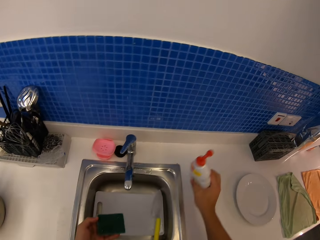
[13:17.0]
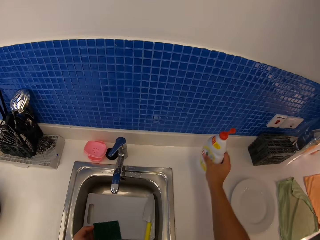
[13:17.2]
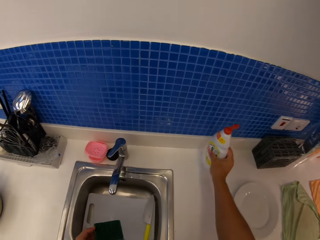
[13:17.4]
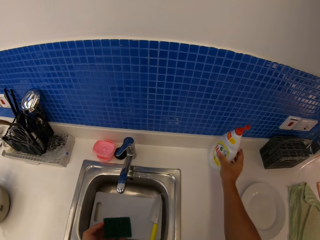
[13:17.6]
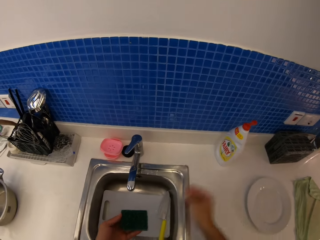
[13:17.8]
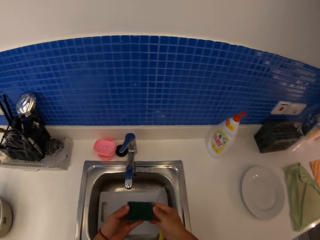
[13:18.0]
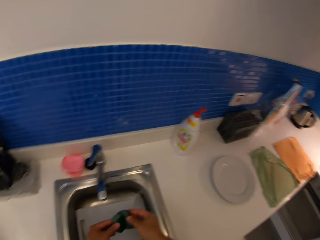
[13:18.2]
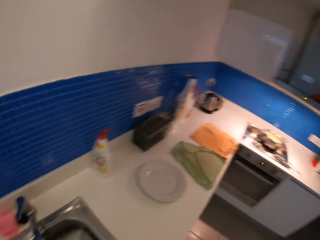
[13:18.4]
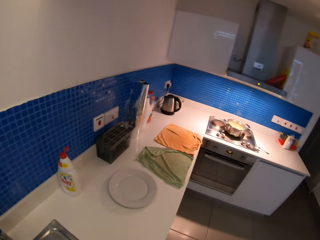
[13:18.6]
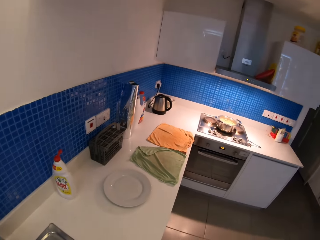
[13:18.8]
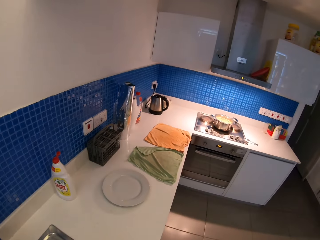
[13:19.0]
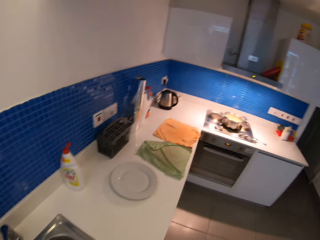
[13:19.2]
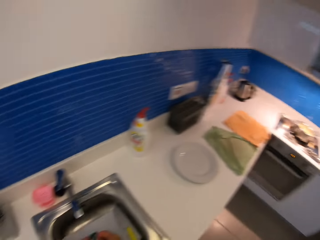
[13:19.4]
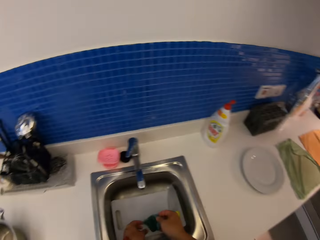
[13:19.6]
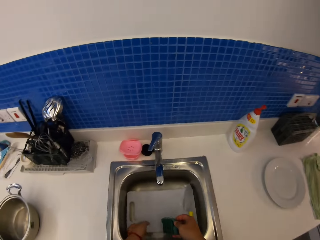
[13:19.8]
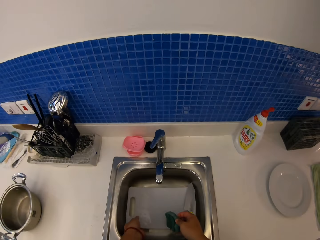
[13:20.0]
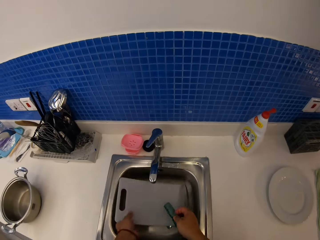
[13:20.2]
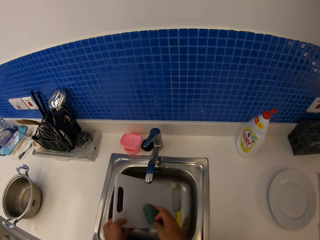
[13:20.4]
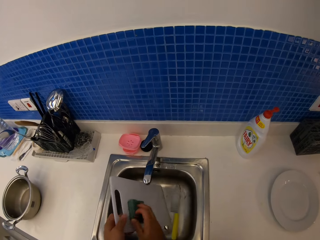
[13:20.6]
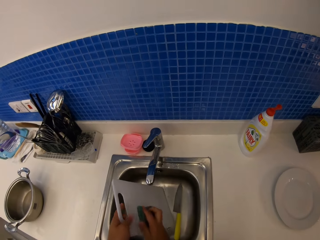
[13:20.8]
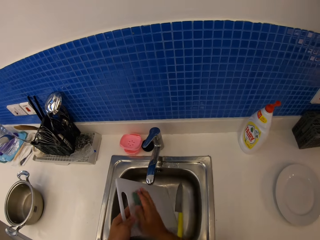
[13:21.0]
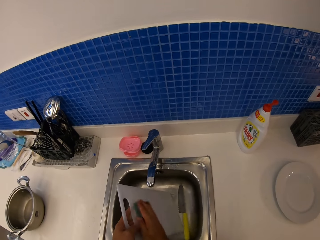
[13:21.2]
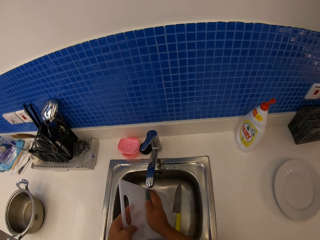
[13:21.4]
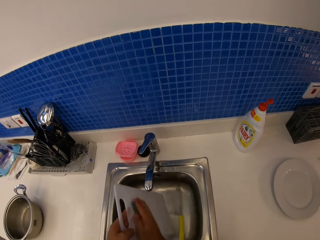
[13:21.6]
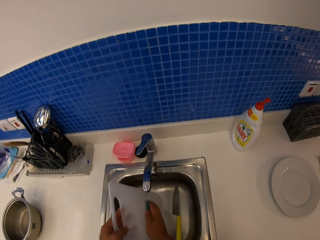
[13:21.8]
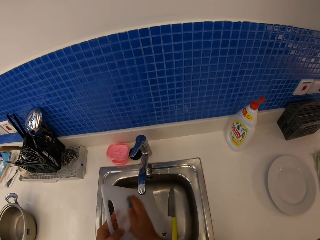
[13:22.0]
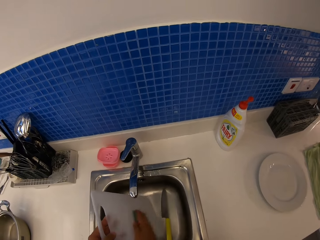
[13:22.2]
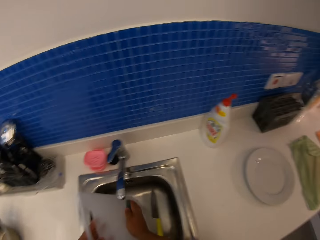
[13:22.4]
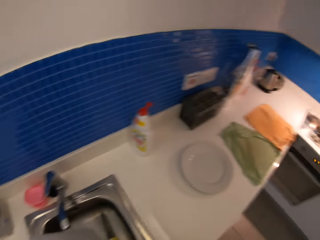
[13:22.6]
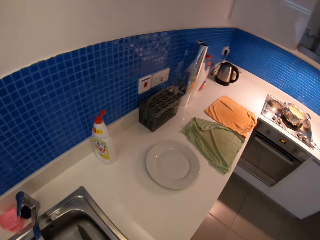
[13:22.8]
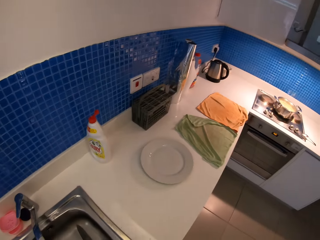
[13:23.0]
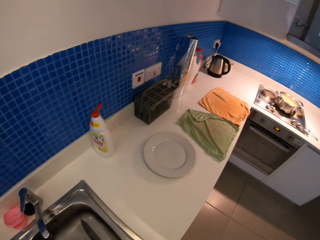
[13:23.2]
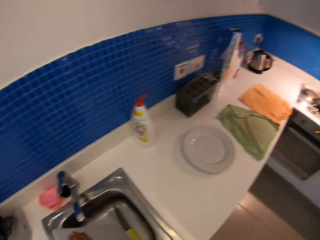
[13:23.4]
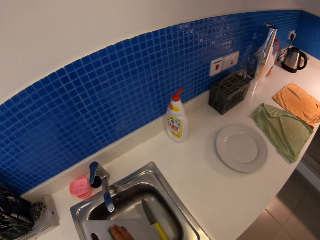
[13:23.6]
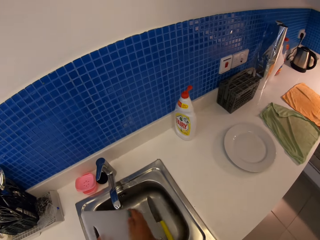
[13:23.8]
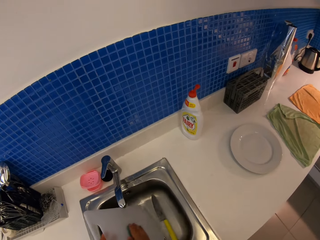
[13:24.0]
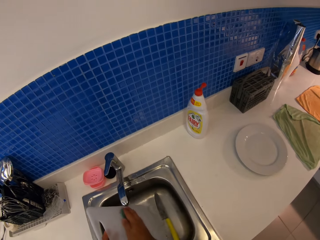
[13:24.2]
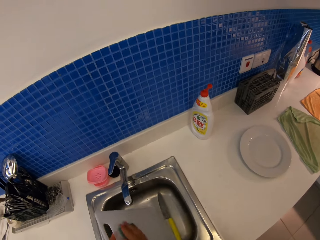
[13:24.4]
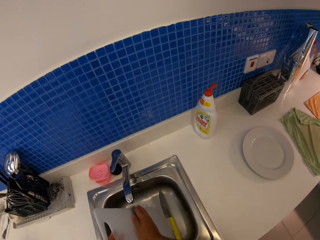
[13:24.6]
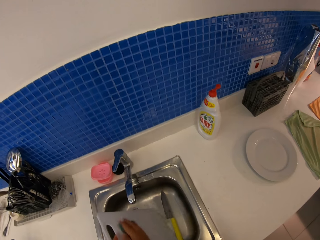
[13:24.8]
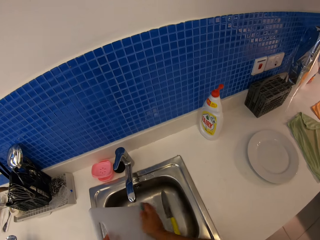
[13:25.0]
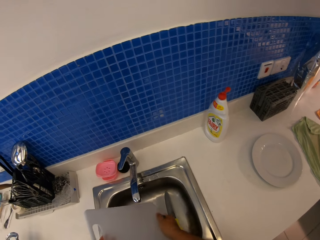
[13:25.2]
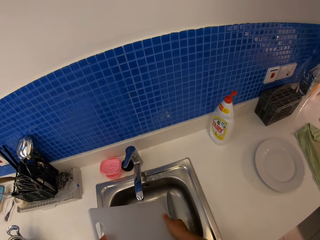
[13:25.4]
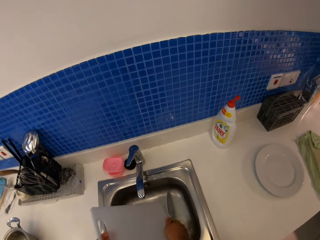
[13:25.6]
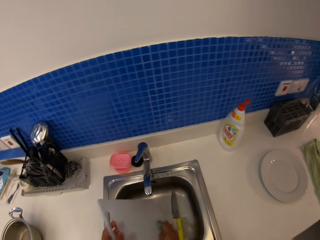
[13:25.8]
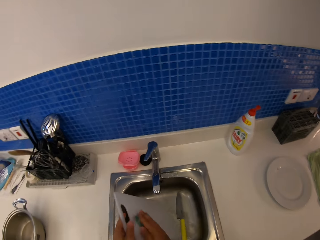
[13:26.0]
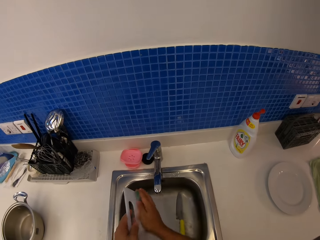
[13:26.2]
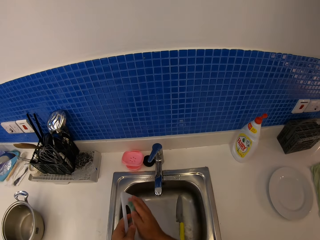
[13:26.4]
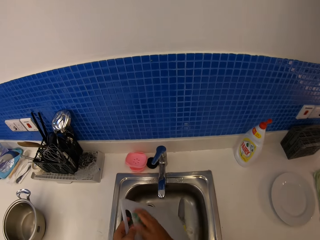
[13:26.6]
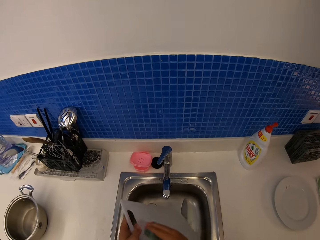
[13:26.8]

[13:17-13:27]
The camera wearer puts the soap bottle on the kitchen counter. They wash a chopping board in the sink with the dish scrubber.

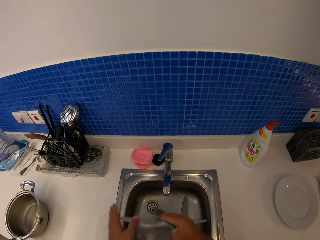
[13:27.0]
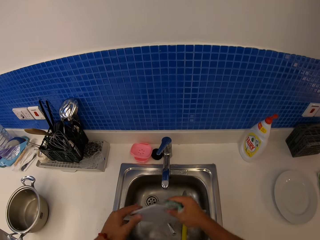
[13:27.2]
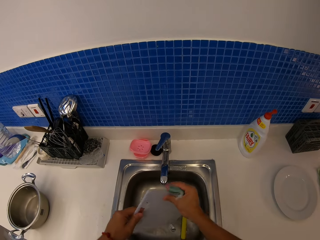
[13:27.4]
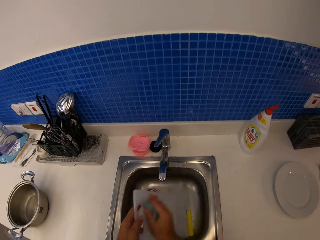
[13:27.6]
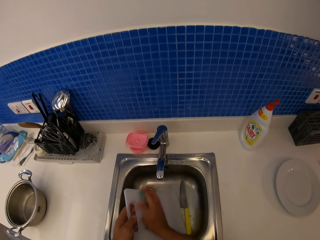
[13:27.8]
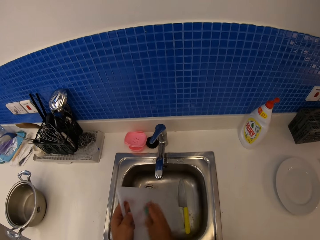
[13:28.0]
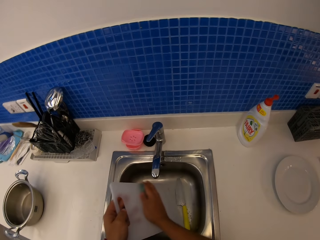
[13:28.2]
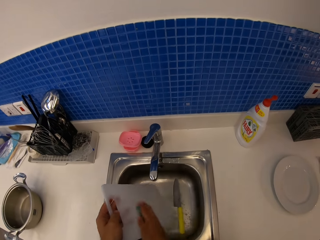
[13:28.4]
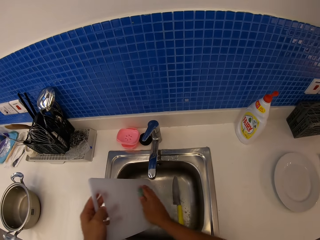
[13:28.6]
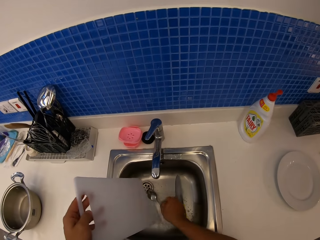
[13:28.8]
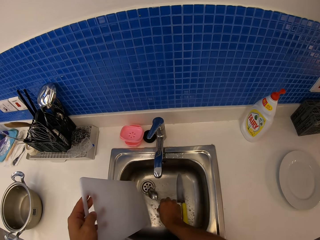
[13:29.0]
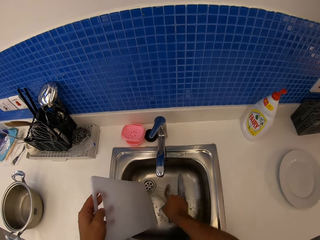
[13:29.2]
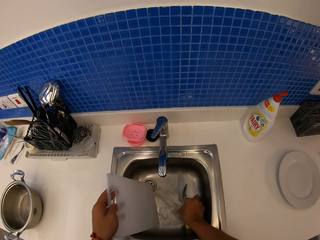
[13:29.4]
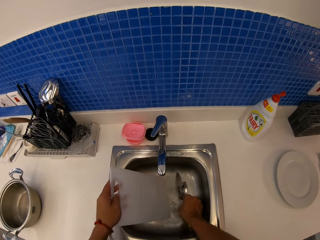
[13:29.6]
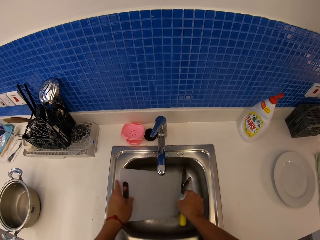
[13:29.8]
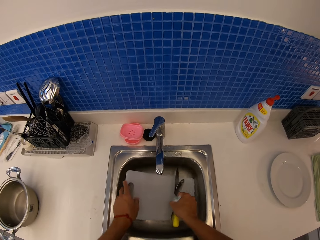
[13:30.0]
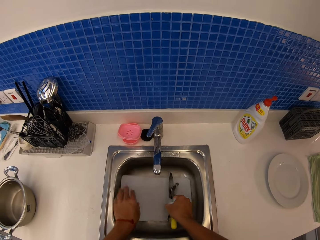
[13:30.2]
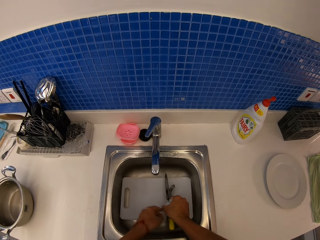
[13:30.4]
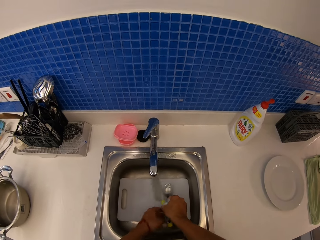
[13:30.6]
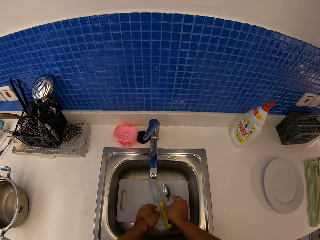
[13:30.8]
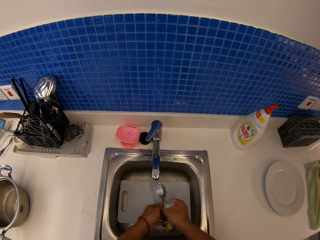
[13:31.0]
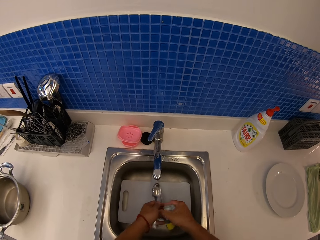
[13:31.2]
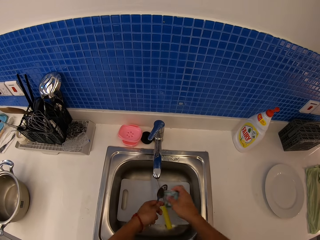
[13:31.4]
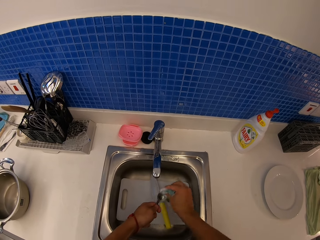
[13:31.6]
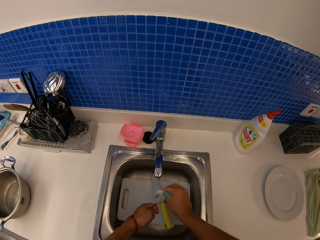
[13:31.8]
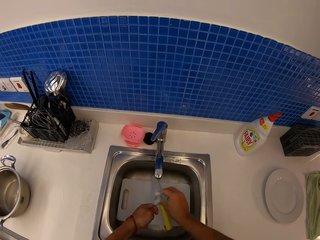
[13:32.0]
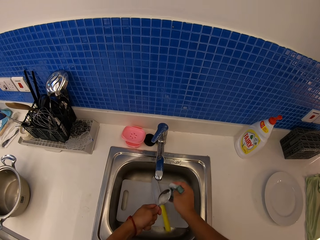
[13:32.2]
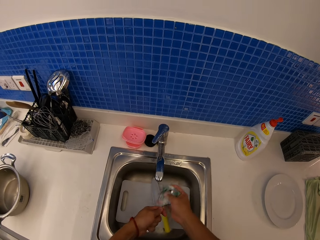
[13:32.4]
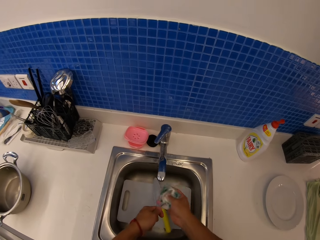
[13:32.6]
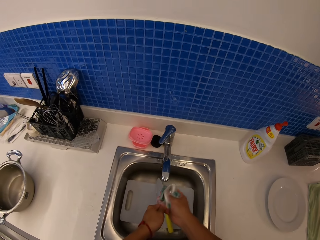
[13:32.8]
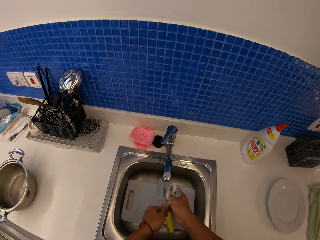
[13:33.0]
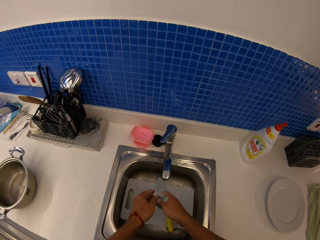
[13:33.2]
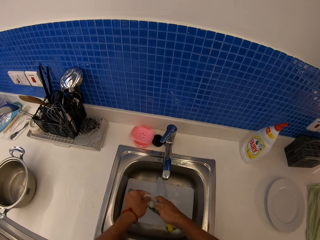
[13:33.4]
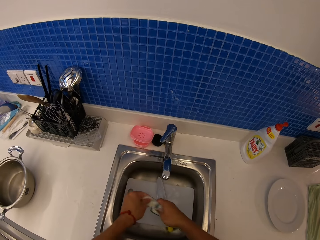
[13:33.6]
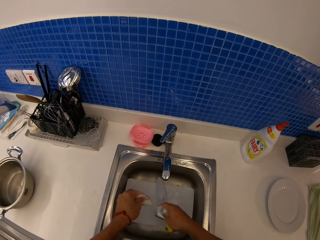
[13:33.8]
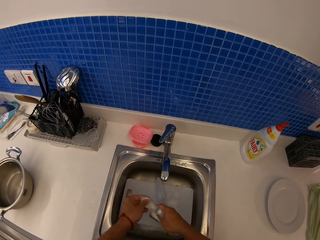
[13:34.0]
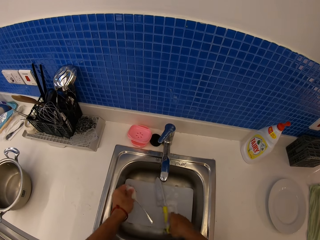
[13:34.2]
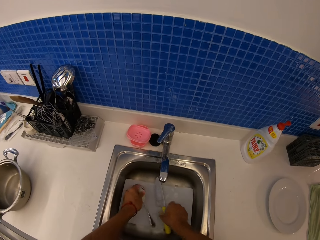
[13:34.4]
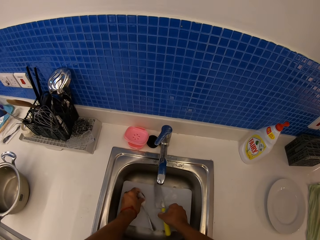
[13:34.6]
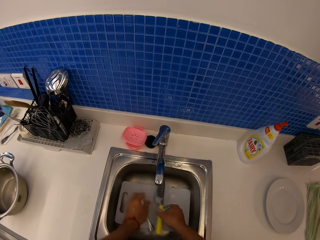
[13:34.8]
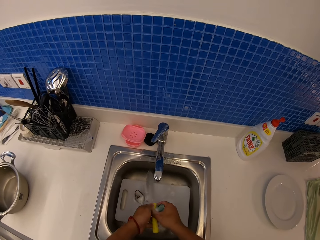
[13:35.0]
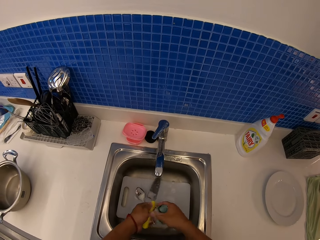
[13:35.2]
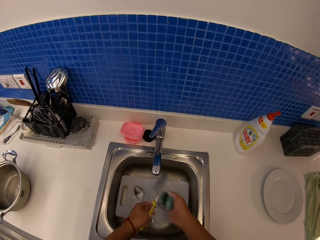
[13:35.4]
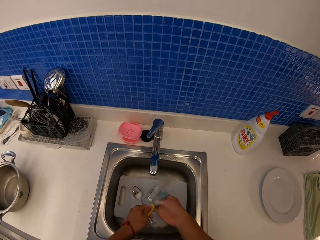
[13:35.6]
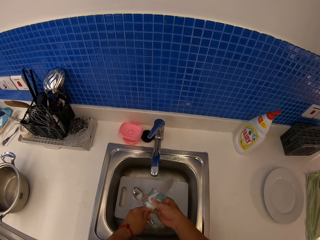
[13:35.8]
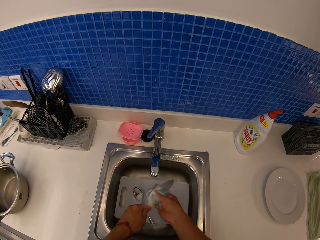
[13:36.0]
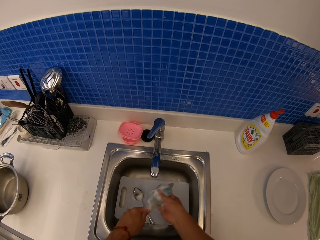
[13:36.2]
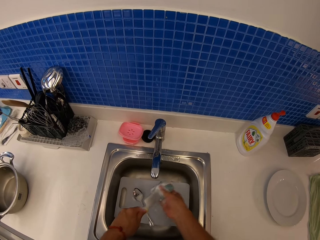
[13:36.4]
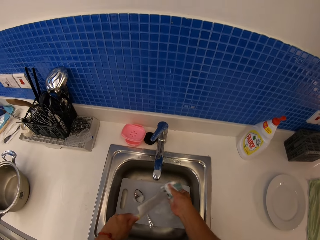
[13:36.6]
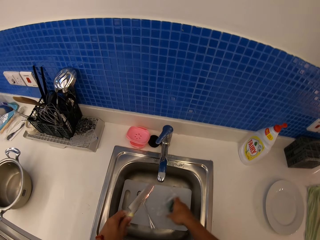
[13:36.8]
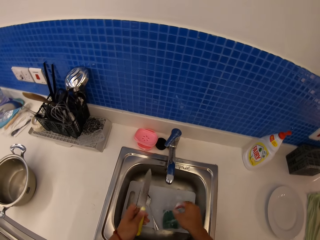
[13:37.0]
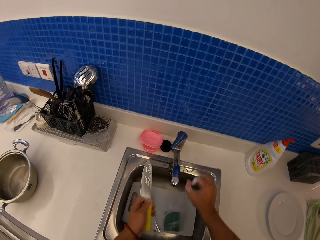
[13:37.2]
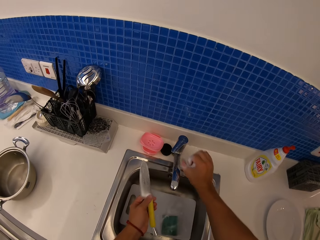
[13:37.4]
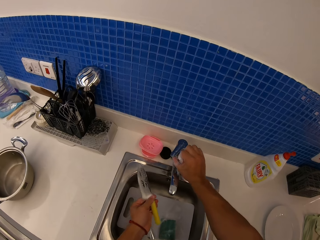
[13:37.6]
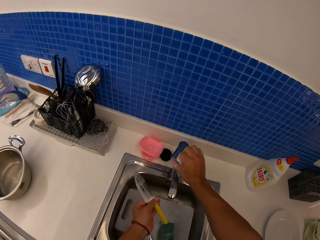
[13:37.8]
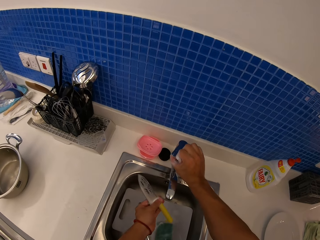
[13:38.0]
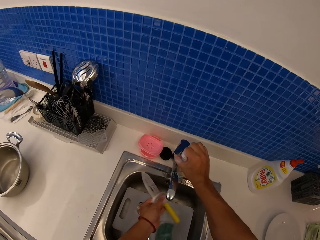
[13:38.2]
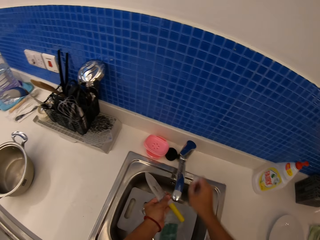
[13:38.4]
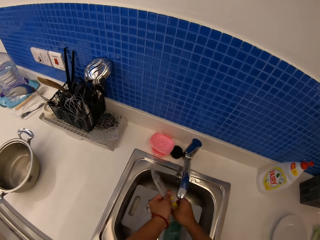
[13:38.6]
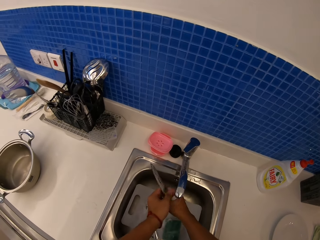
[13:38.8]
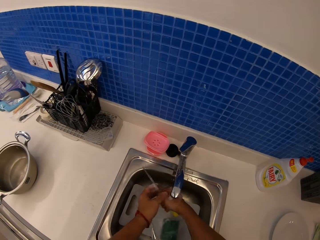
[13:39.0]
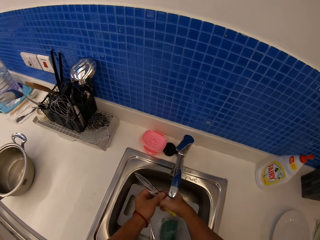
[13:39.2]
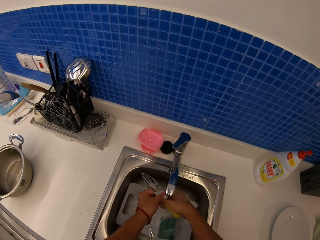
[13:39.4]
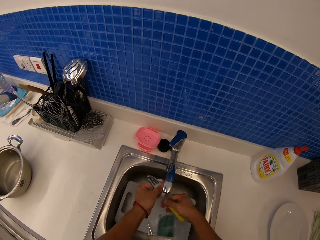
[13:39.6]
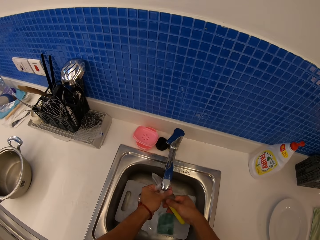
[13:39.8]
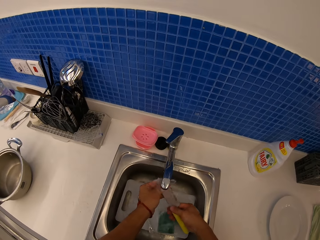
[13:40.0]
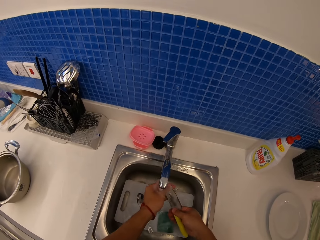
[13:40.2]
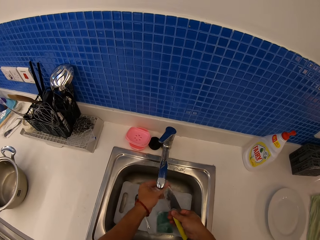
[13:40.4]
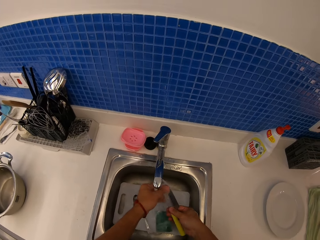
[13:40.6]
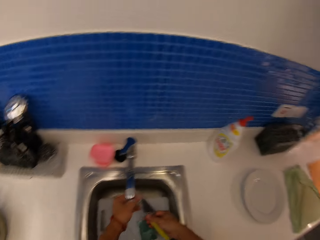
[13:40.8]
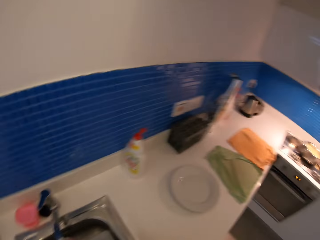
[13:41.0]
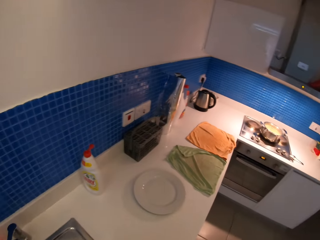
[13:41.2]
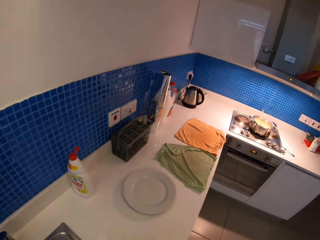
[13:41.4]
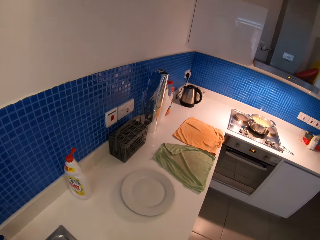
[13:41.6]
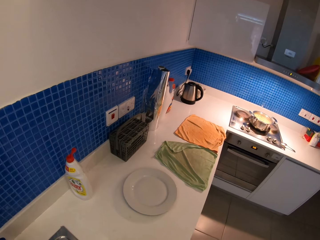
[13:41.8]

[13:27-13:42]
The camera wearer scrubs a chopping board with a scrubber. They pick up a spoon. They scrub the spoon with the scrubber in the sink. They put the spoon in the sink. They pick up a knife. They scrub the knife with the scrubber in the sink. They put the knife on the chopping board. They drop the dish scrubber in the sink. They rinse the knife in the sink. They turn on the water tap in the sink.
